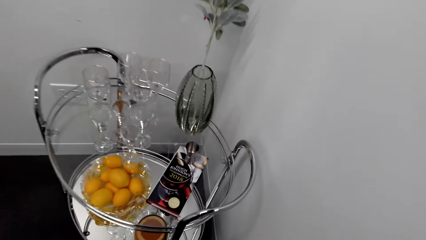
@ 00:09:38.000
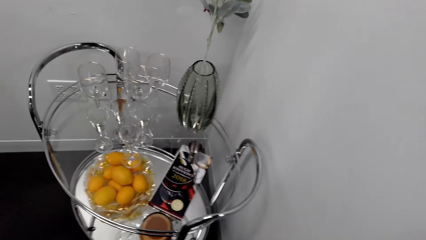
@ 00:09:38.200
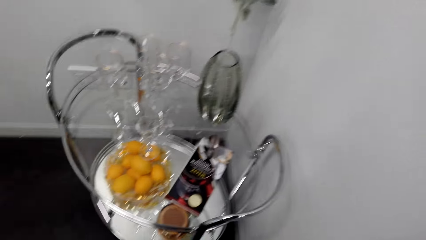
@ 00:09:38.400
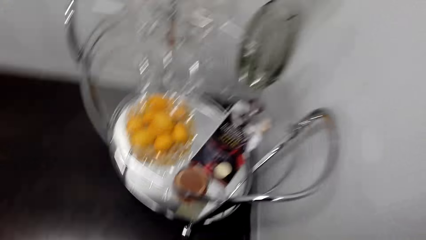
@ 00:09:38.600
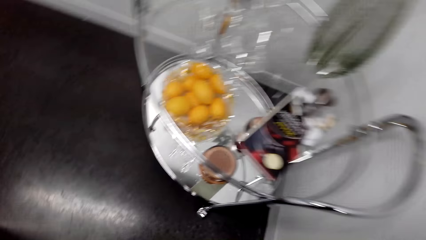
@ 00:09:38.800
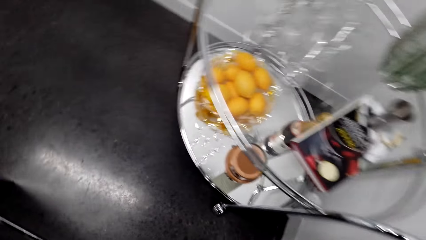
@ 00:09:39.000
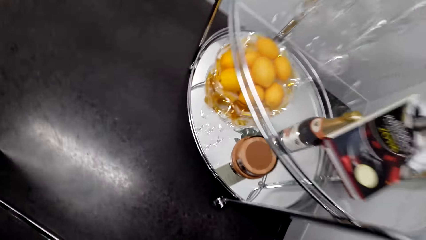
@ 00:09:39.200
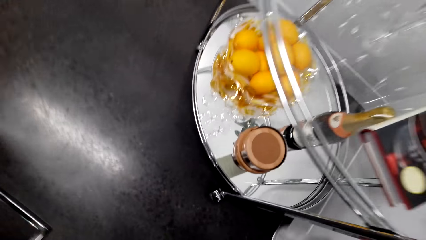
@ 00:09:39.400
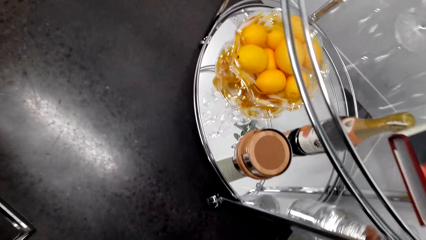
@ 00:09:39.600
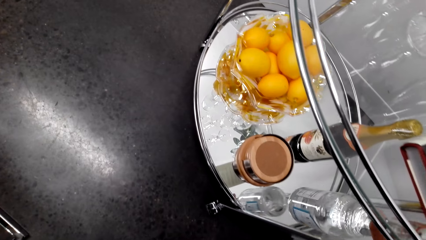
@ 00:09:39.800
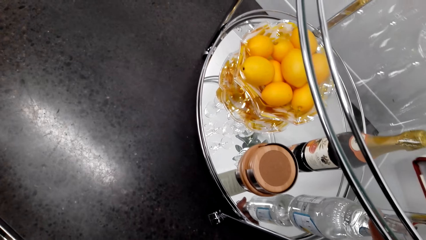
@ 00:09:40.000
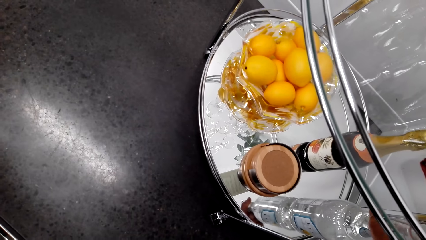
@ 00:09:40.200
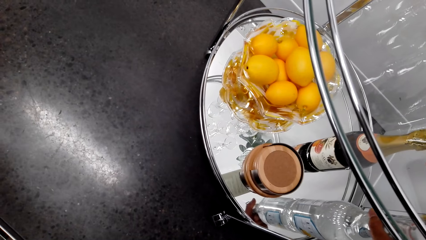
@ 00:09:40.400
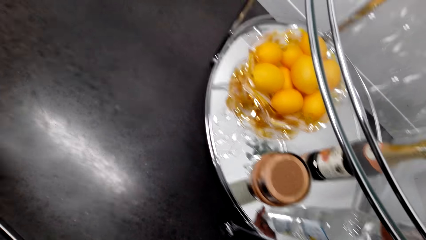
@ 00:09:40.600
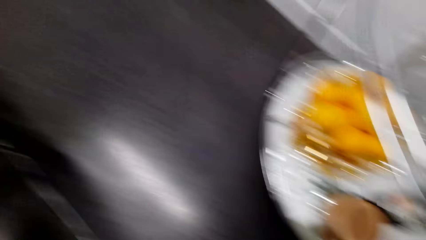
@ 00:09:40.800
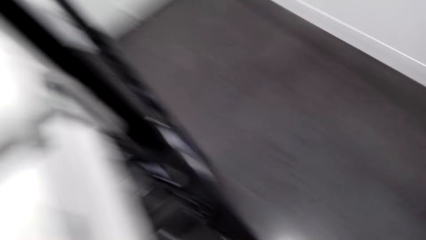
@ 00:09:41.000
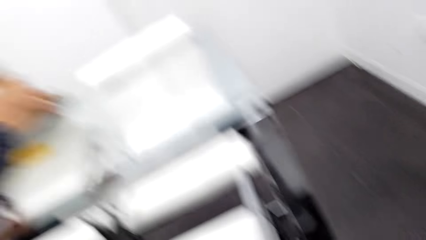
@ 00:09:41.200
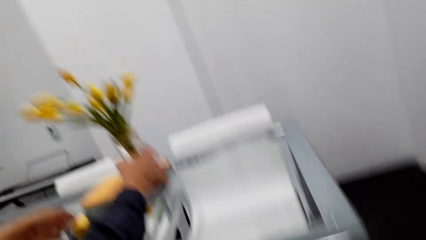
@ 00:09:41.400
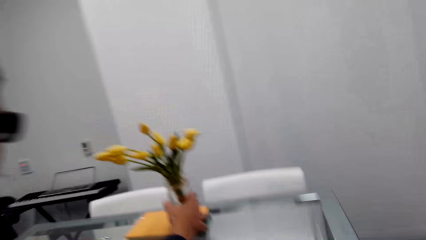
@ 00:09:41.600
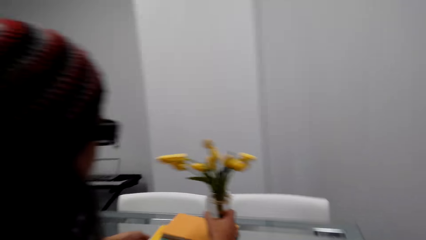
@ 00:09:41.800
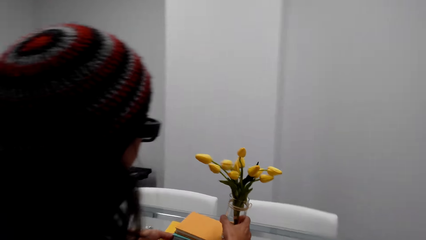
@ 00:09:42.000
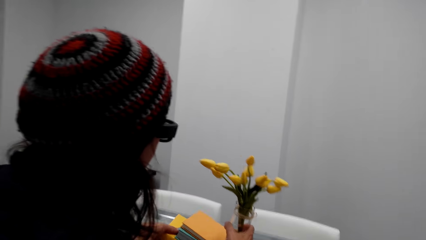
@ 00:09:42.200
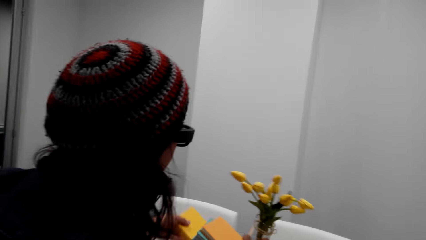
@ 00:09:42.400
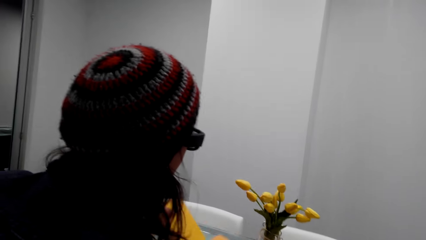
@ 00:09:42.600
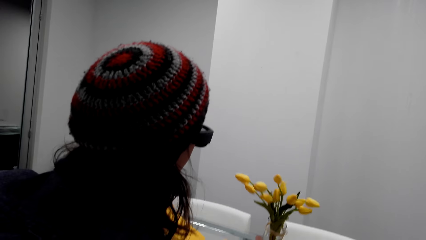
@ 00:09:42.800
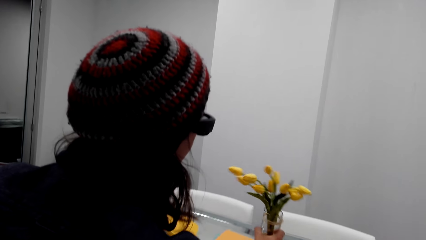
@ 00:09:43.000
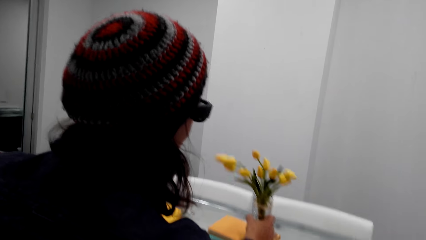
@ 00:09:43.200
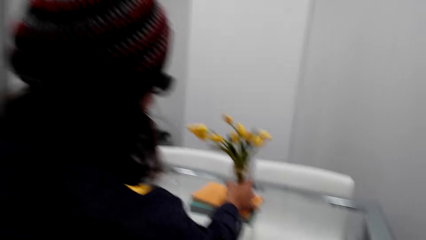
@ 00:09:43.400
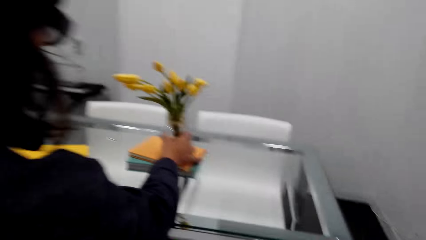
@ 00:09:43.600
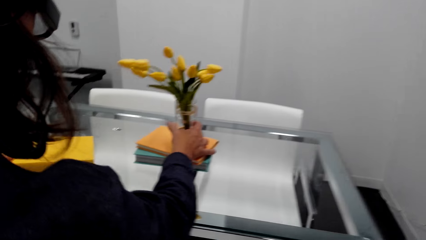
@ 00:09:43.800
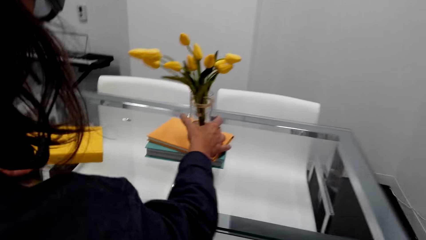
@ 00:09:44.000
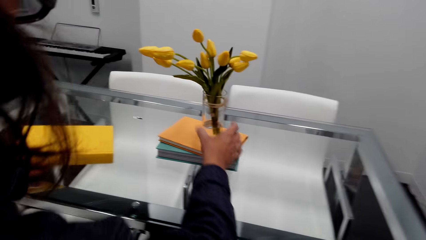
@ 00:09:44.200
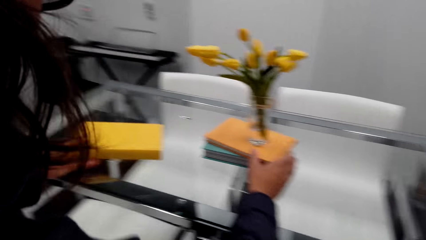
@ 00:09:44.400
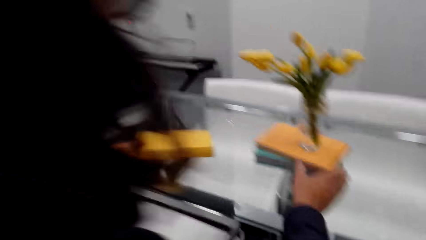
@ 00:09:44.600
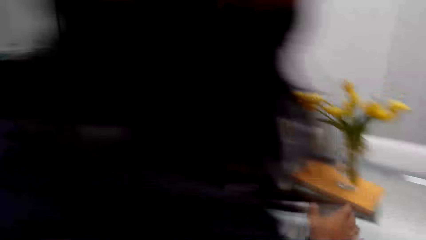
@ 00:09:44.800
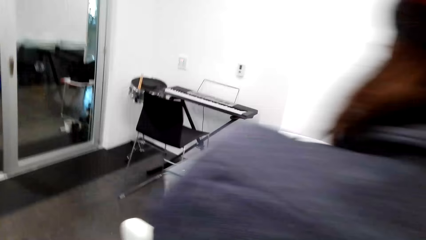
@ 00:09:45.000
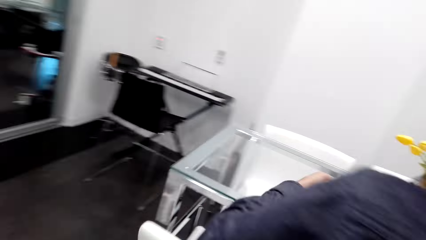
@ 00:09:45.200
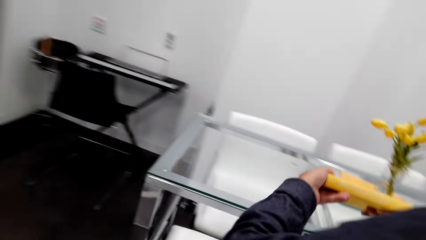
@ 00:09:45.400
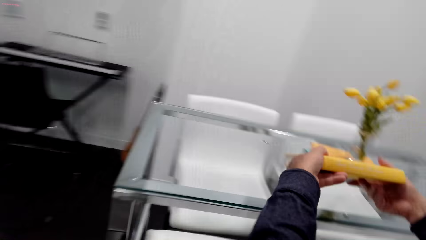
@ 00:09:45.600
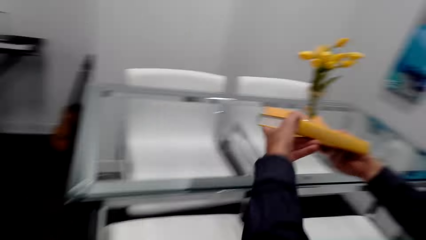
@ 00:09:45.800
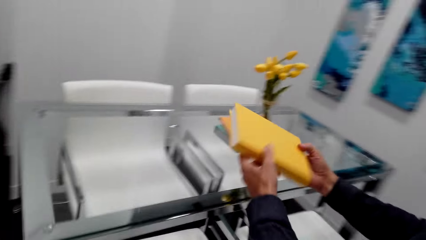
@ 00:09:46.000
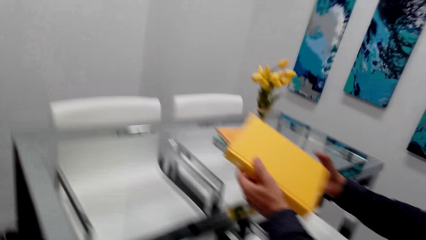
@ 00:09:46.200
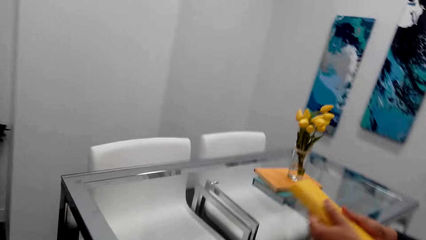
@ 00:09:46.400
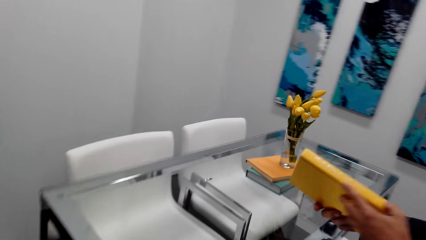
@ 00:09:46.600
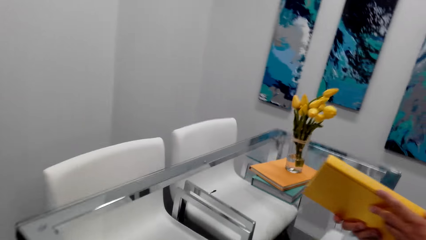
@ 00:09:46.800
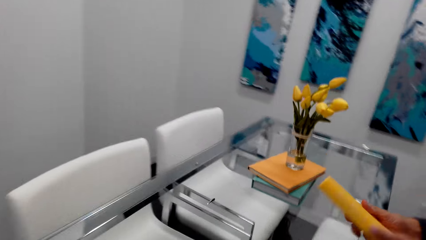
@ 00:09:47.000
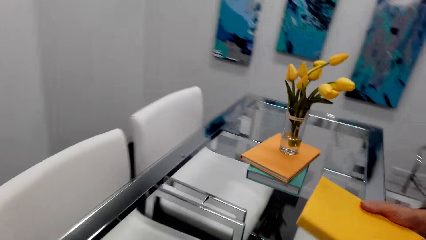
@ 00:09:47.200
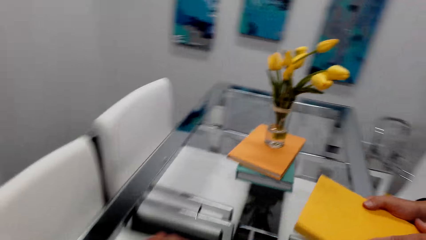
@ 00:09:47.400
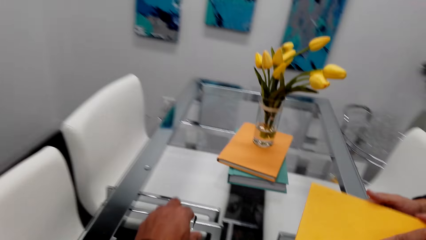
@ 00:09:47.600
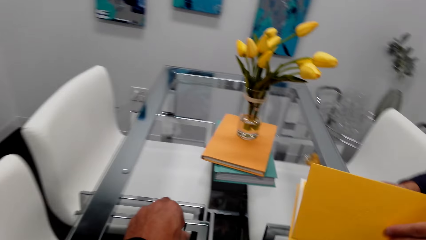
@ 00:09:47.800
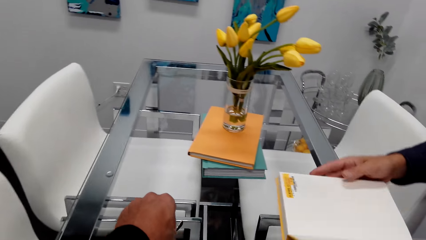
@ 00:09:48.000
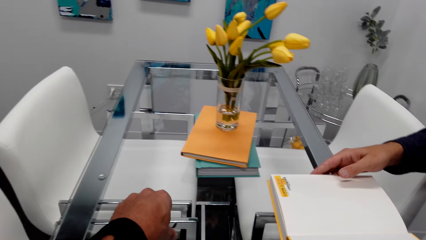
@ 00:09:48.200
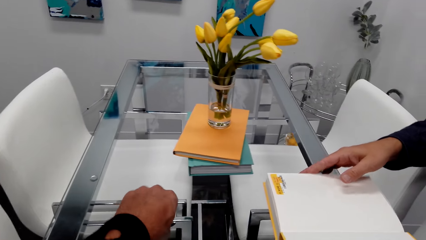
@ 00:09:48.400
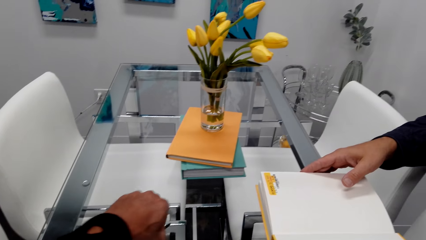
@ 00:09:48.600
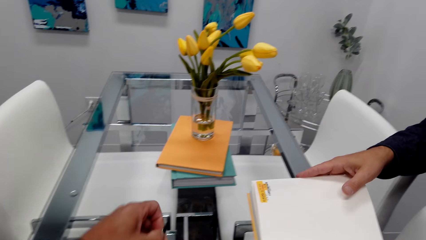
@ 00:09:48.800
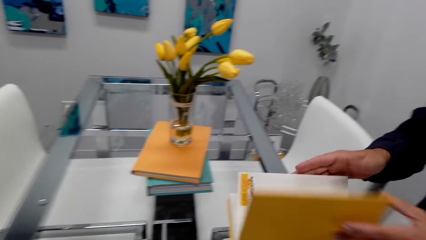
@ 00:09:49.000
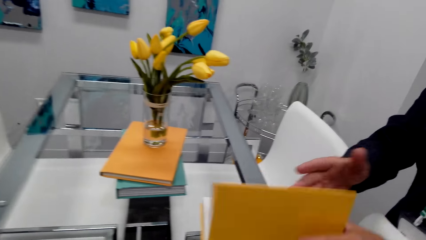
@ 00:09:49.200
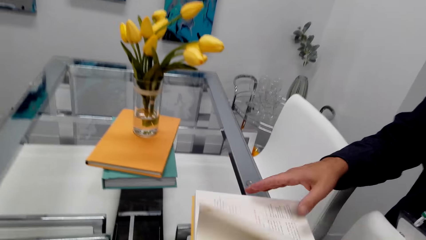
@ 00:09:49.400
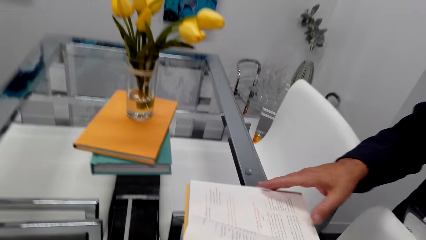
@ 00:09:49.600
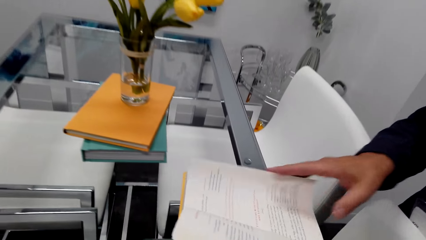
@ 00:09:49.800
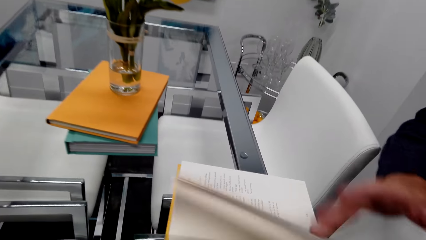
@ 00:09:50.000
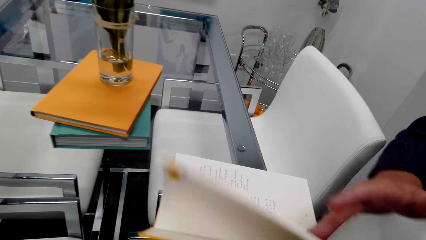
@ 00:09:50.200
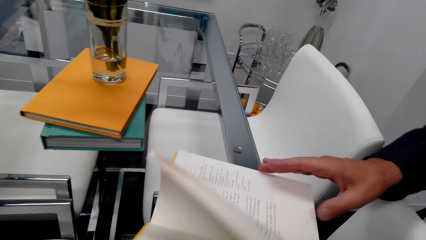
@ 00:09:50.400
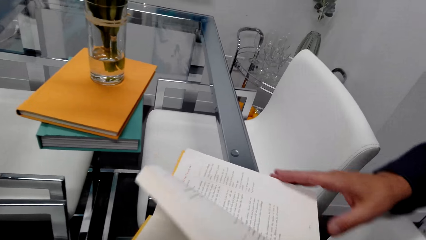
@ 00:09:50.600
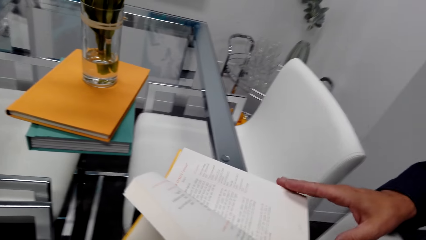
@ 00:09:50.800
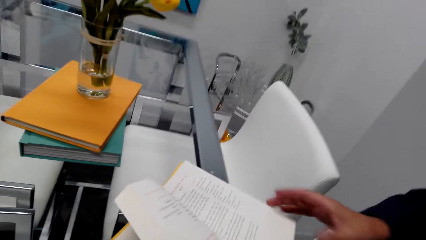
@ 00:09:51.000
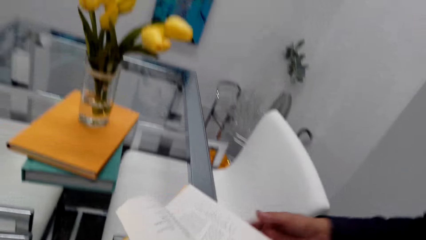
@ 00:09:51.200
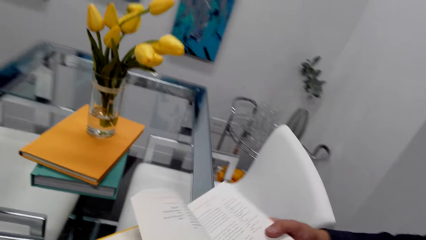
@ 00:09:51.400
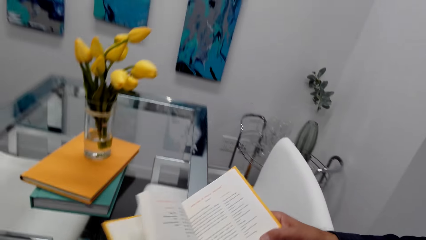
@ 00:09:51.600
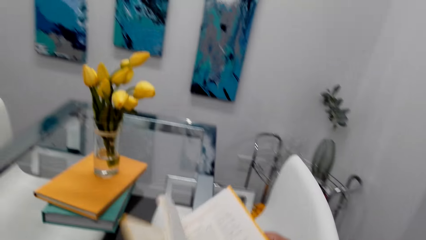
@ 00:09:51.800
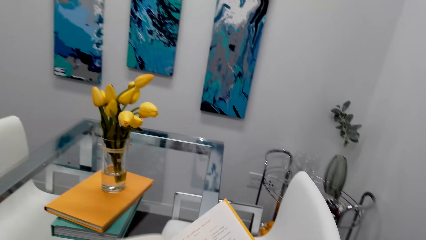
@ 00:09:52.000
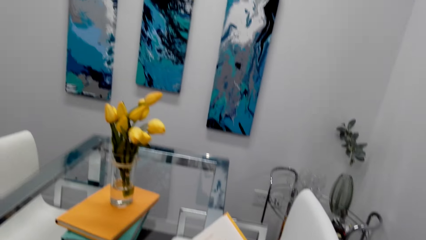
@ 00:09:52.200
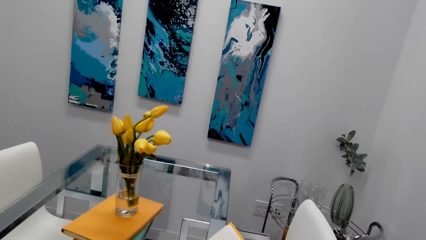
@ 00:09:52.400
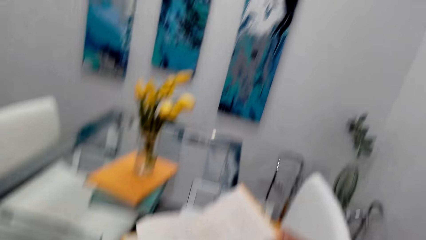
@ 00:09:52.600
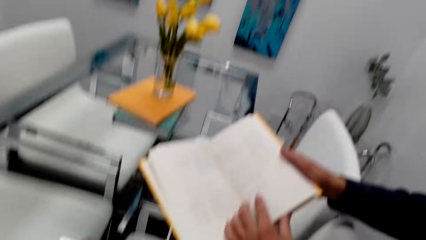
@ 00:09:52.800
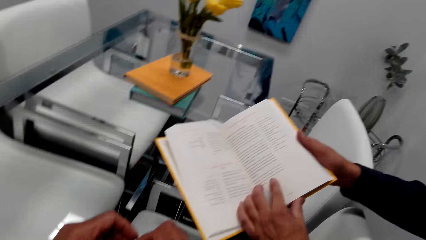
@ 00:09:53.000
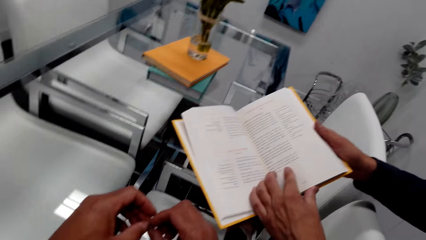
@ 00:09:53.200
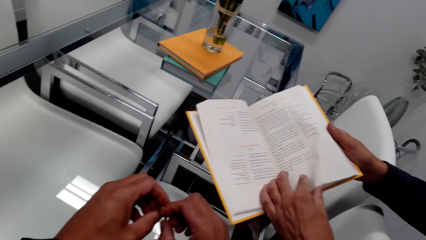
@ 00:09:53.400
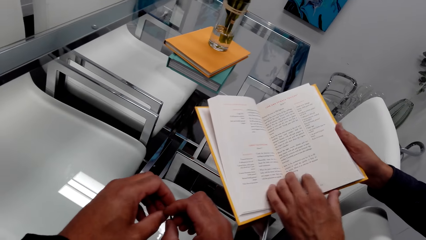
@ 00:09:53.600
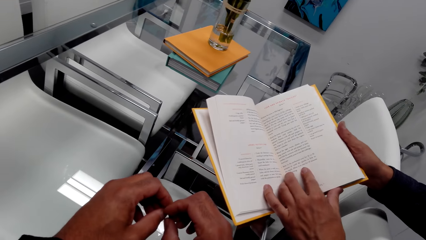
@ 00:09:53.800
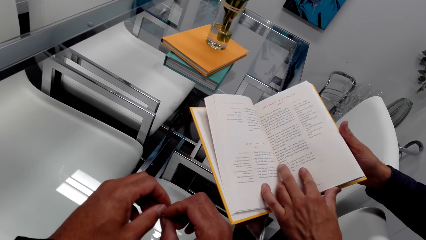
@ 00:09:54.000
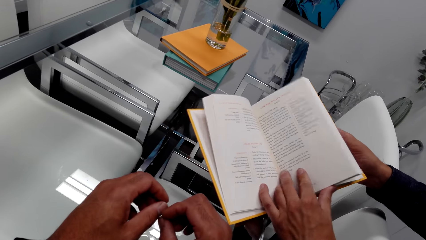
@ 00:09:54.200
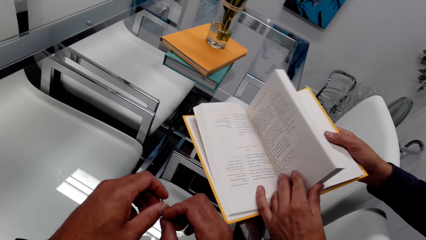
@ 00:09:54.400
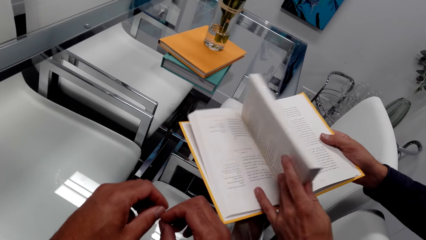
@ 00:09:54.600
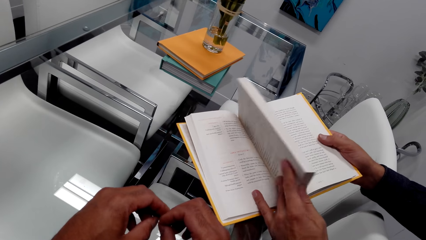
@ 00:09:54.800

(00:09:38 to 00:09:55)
The camera wearer puts a bottle of wine on the stand. A man picks up the book from the table. The man drops a flower vessel. The camera wearer walks around. The man turns a page of the book and opens the book.
